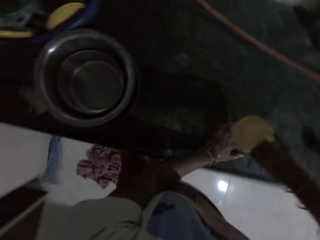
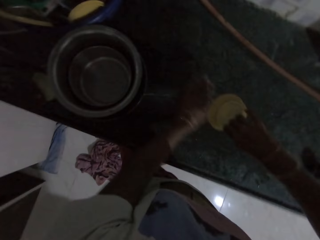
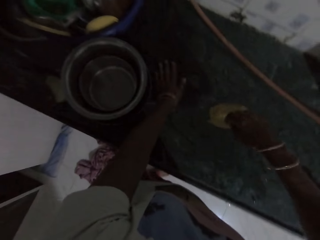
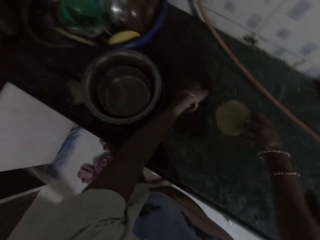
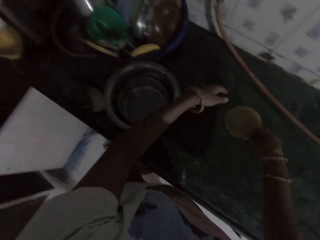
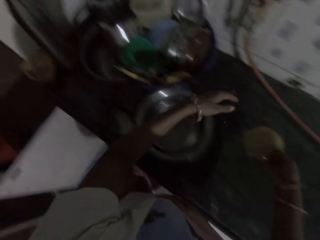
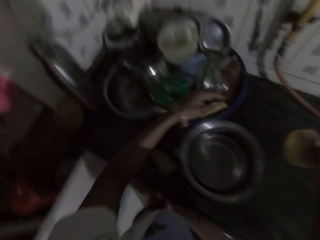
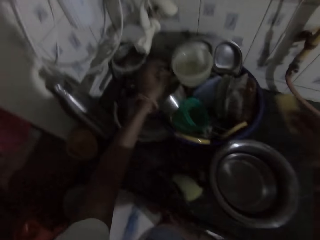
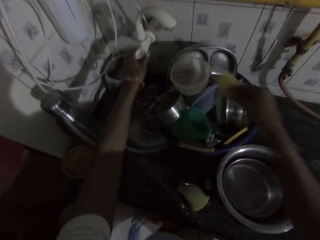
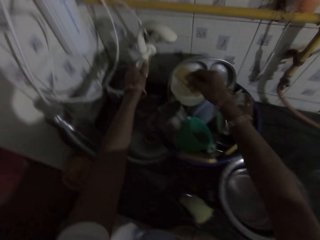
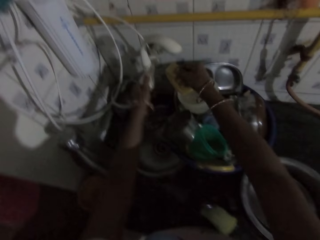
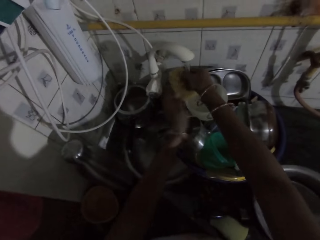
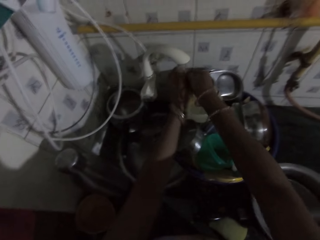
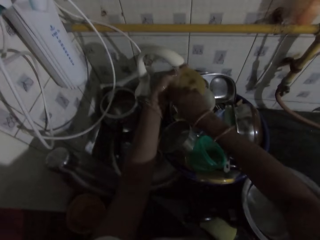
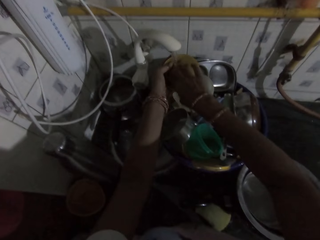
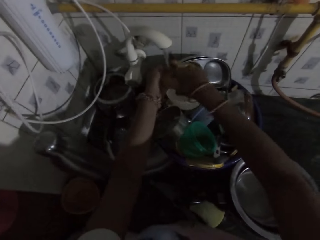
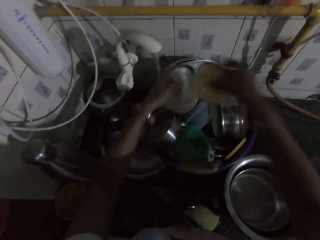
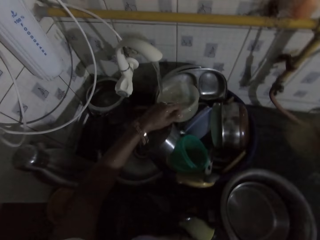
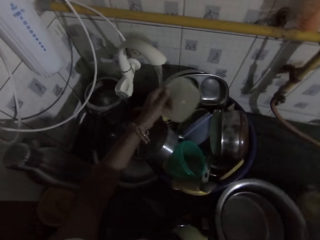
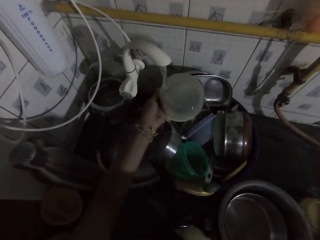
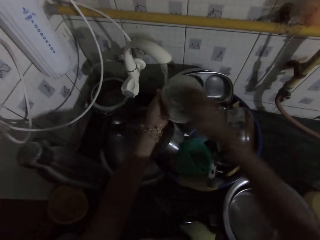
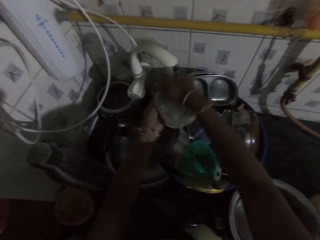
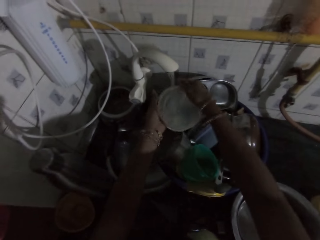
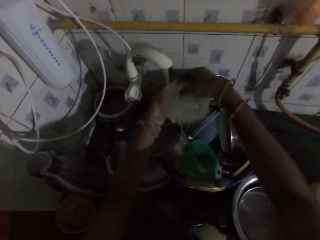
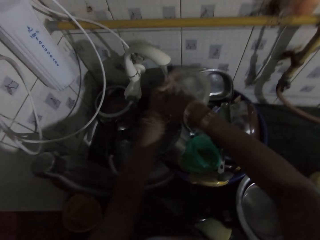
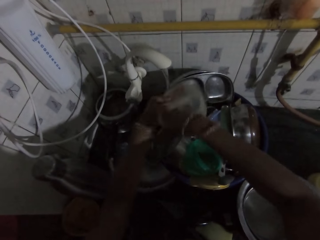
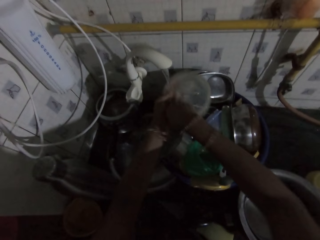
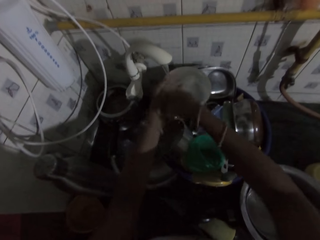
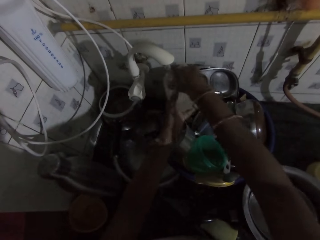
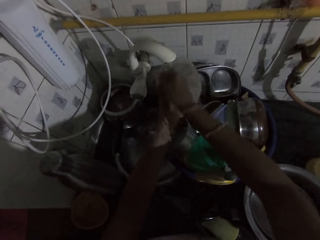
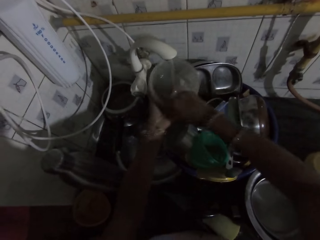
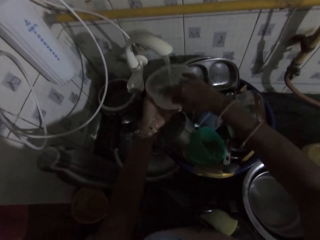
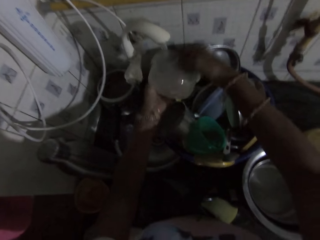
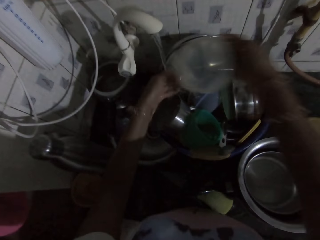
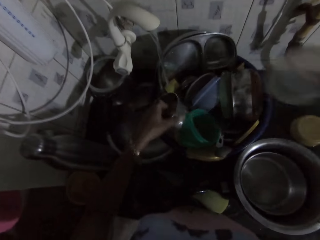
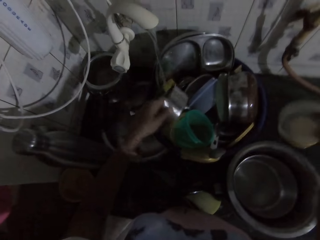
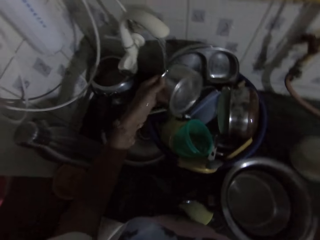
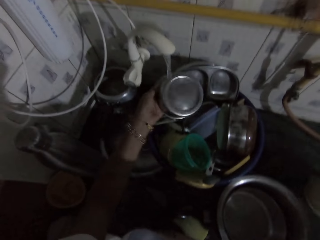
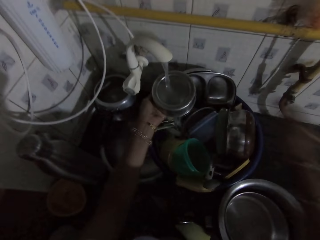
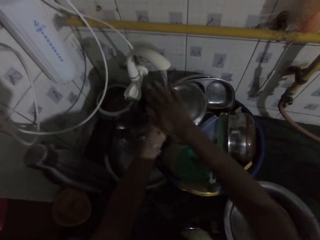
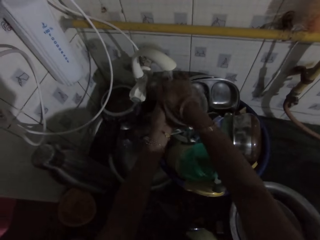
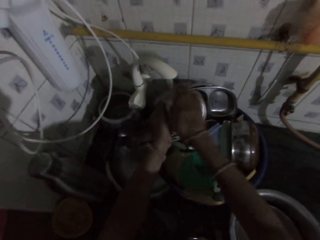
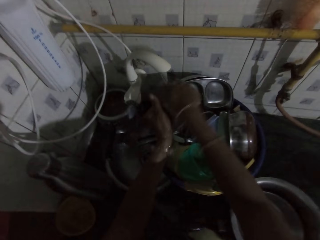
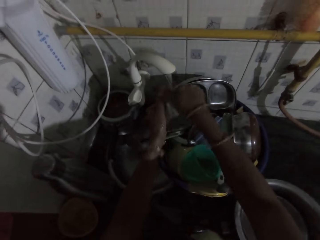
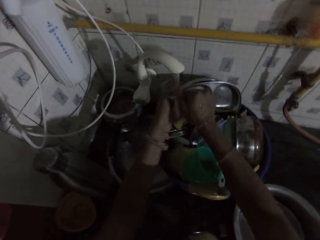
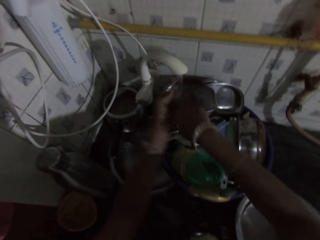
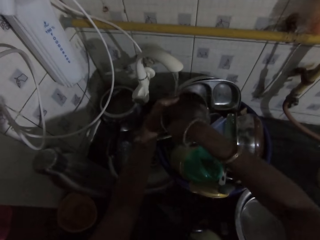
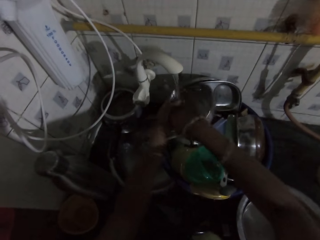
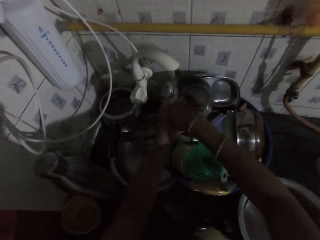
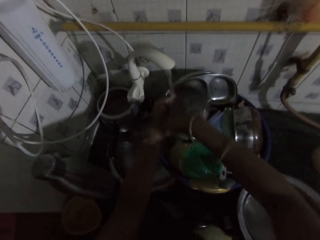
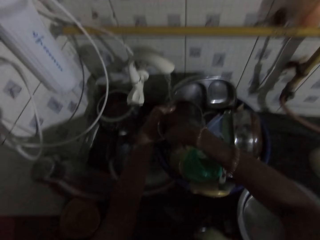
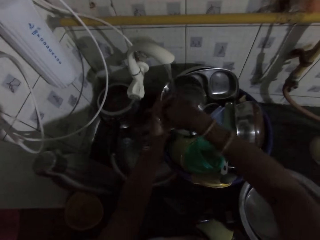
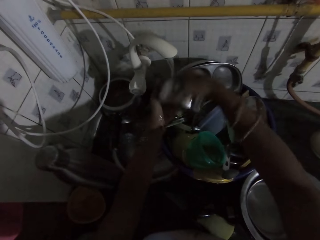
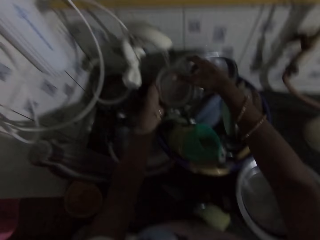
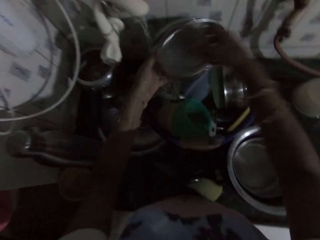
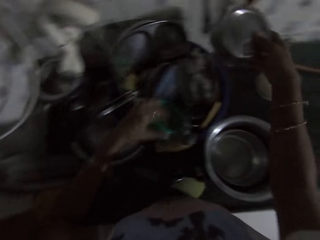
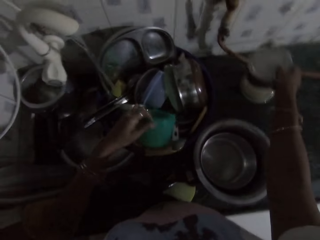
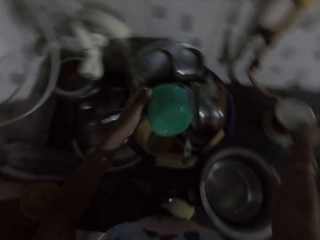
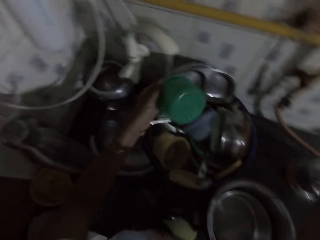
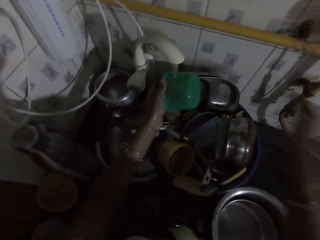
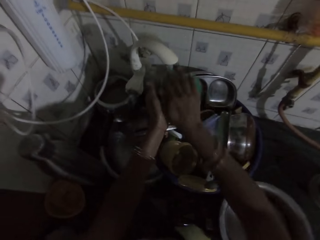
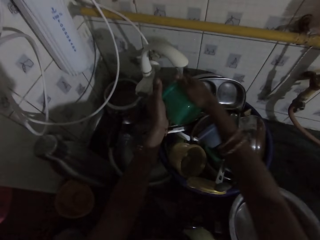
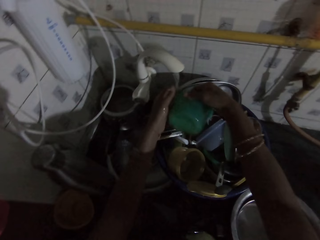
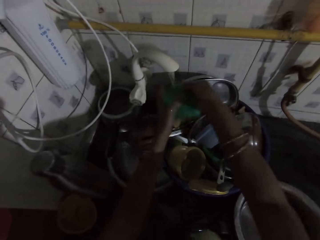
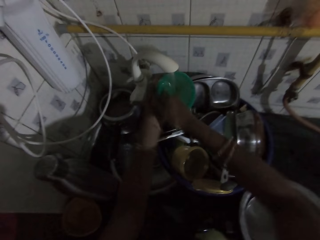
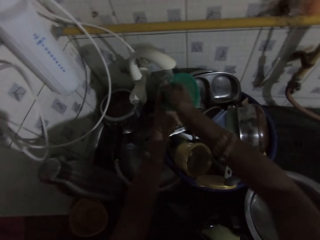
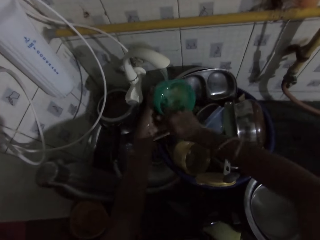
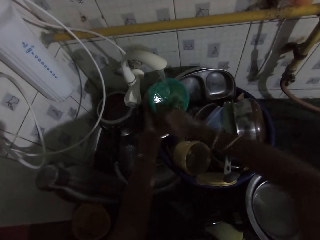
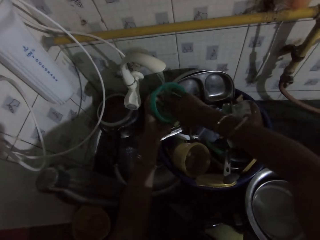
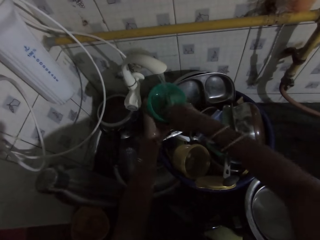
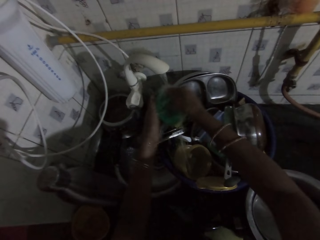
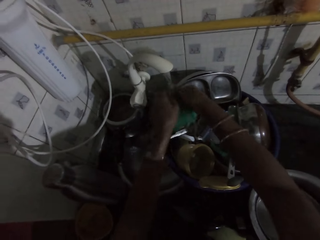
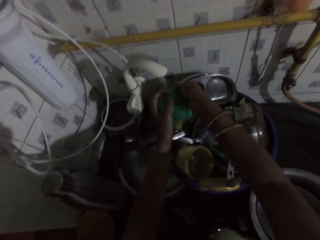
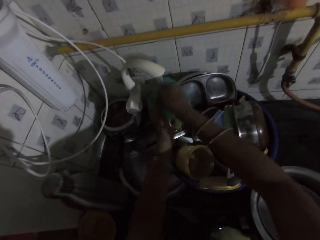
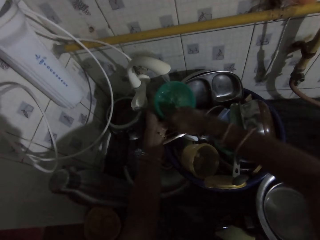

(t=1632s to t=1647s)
The camera wearer rubs the surface of the kitchenette with her left hand. She pours the water from the plastic plate in her right hand on the kitchenette. She switches on the tap with her left hand. She rinses the plastic plate under the tap with her hands. She places the bowl in her right hand on the kitchen countertop. She picks up a bowl from the kitchen sink with her left hand. She rinses the bowl in her hand under the kitchen sink tap with both hands. She places the bowl in her right hand on the kitchen countertop. She picks up a bowl from the kitchen sink with her left hand. She rinses the bowl in her hand under the kitchen sink tap with both hands. She places the bowl in her right hand on the kitchen countertop. She picks up a bowl from the kitchen sink with her left hand. She rinses the bowl in her hand under the kitchen sink tap with both hands.

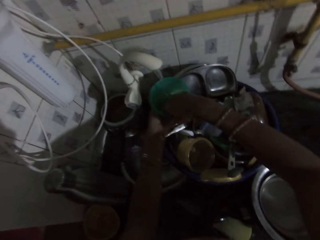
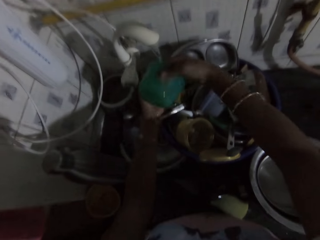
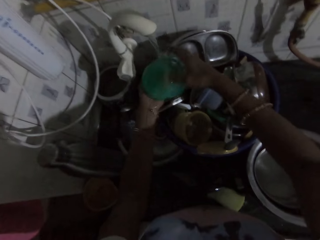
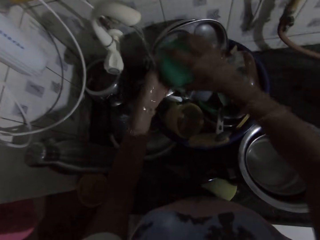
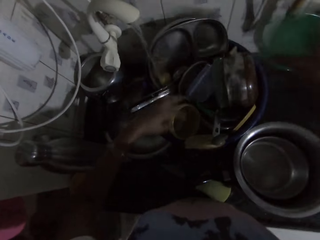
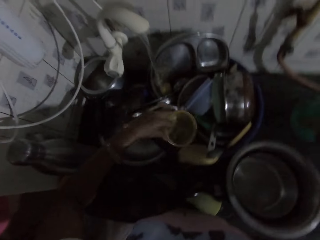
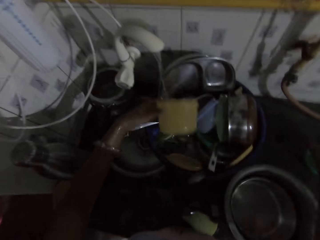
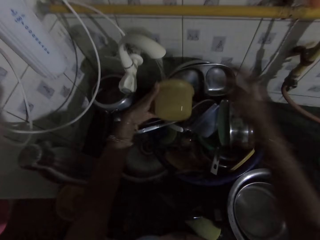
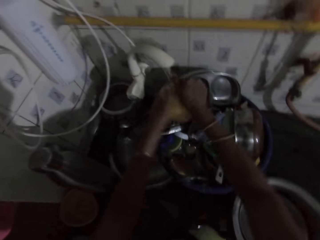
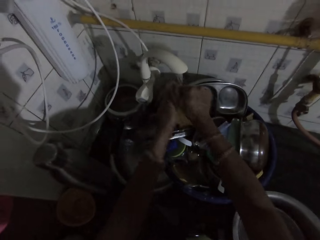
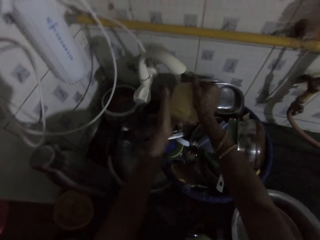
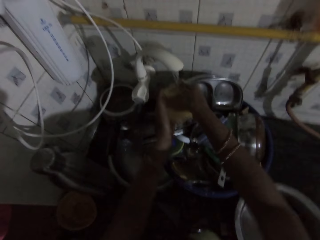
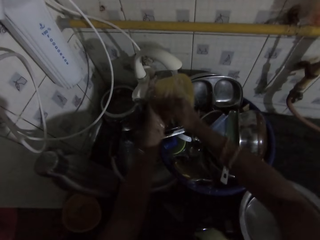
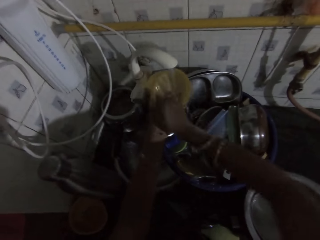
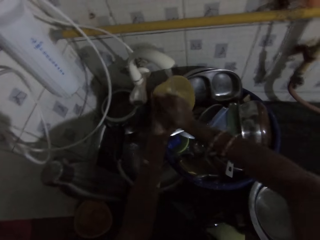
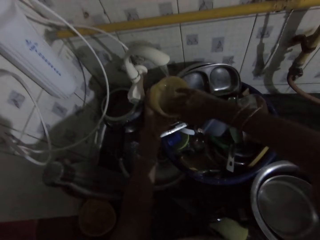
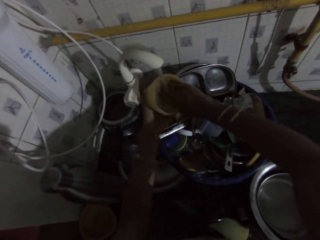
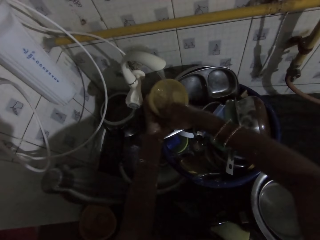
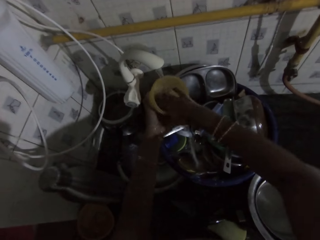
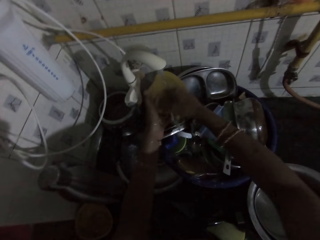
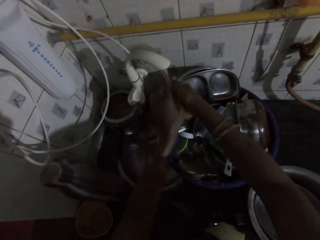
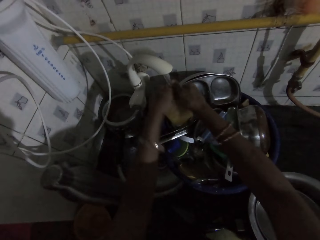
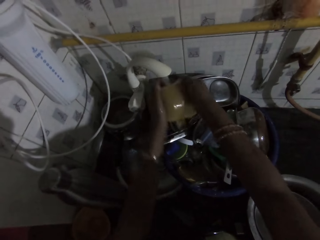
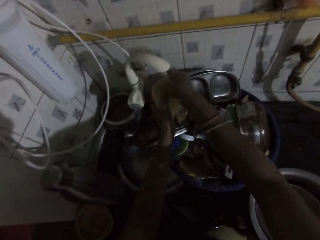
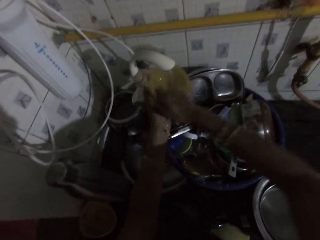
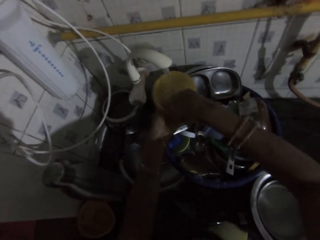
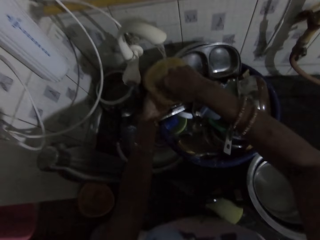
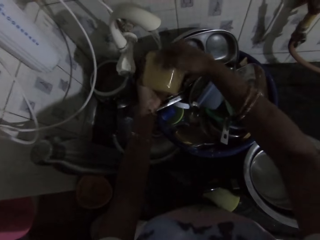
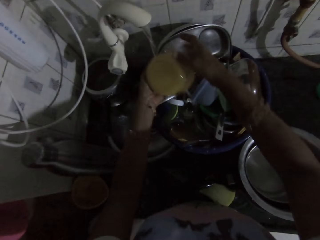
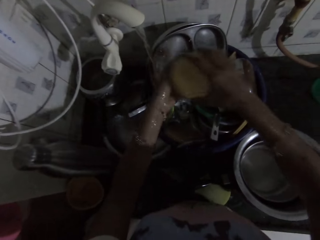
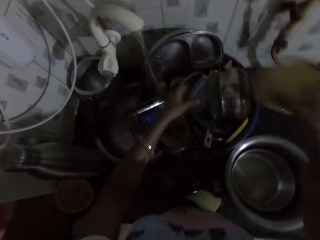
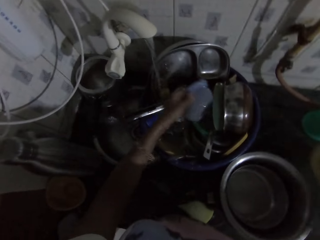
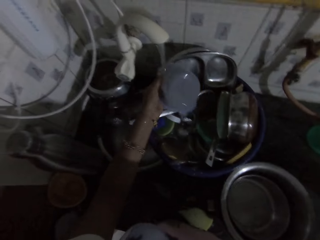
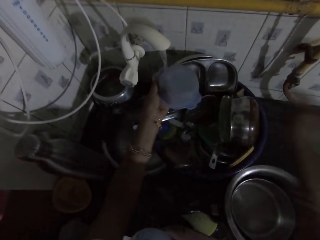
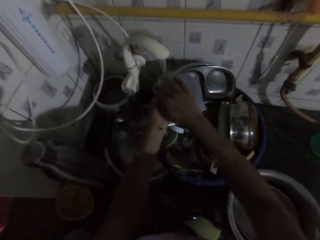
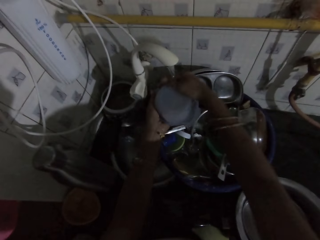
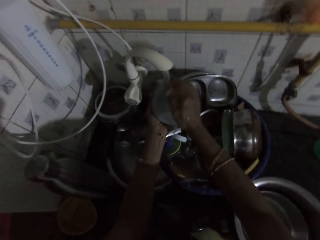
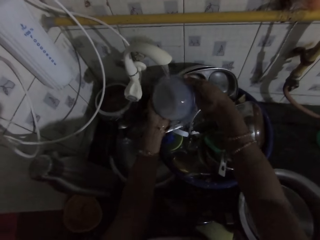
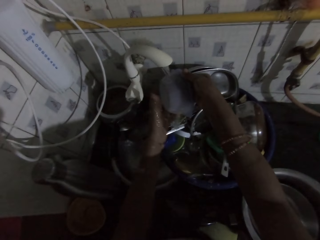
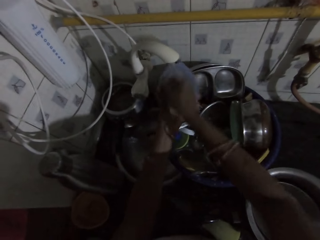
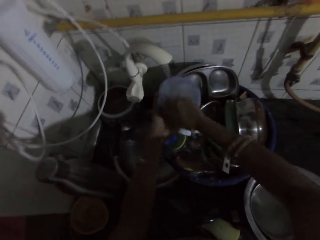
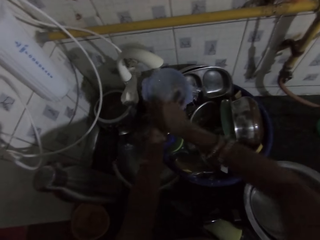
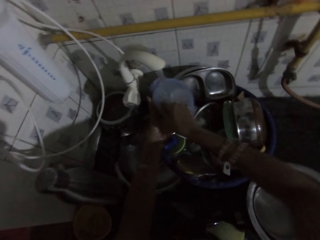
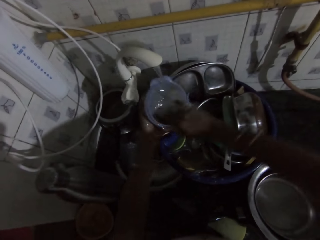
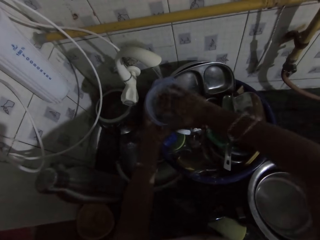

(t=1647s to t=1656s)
The camera wearer places the bowl in her right hand on the kitchen countertop. She picks up a bowl from the kitchen sink with her left hand. She rinses the bowl in her hand under the kitchen sink tap with both hands. She places the bowl in her right hand on the kitchen countertop. She picks up a sieve from the kitchen sink with her left hand. She rinses the sieve in her hand under the kitchen sink tap with both hands.
